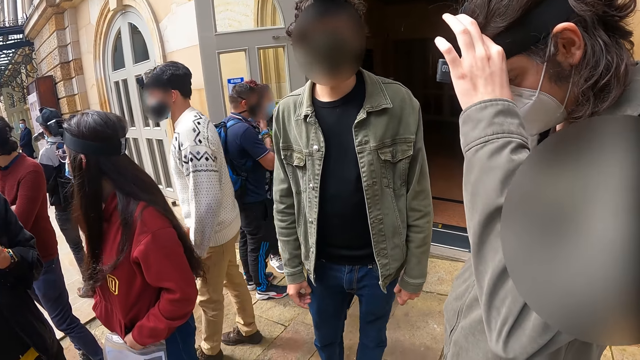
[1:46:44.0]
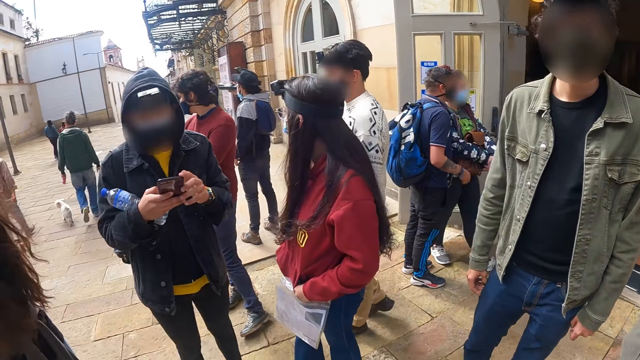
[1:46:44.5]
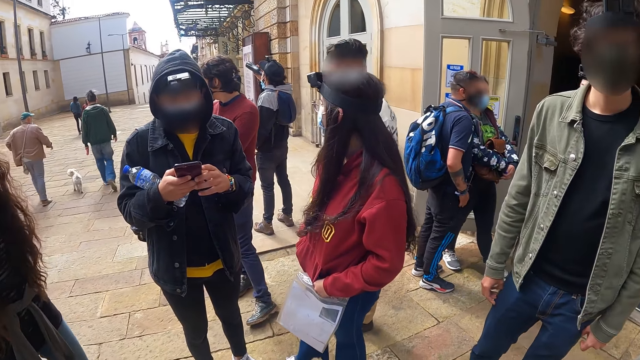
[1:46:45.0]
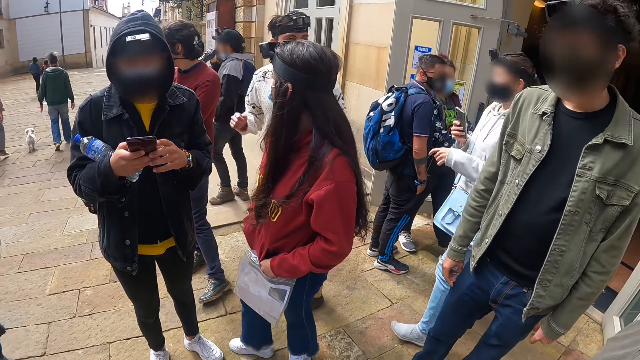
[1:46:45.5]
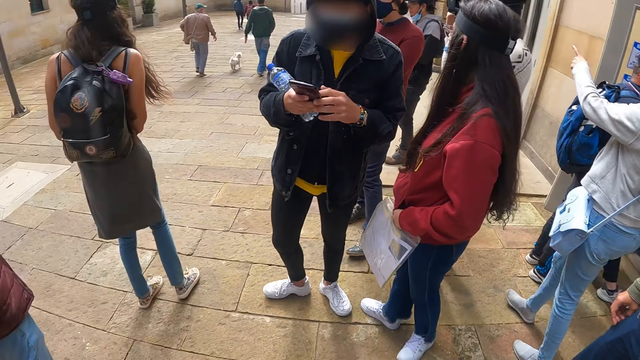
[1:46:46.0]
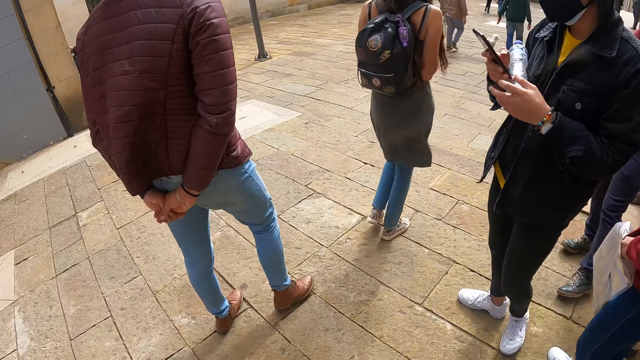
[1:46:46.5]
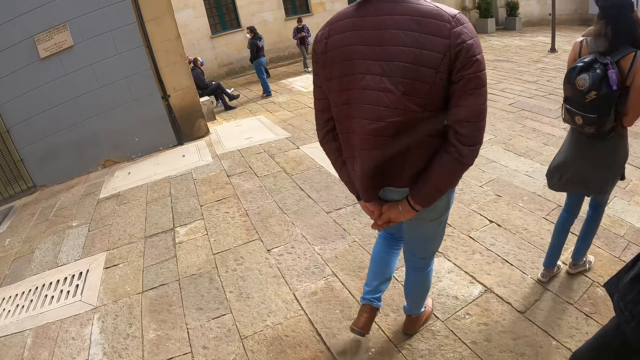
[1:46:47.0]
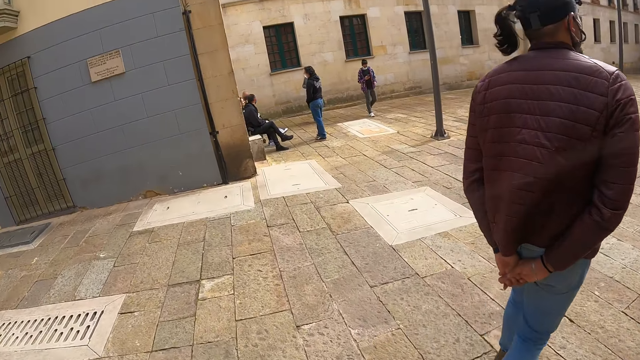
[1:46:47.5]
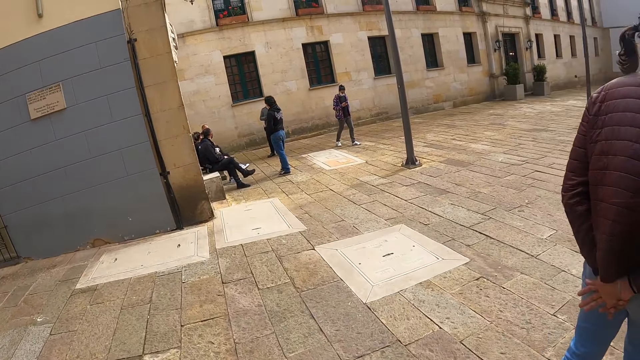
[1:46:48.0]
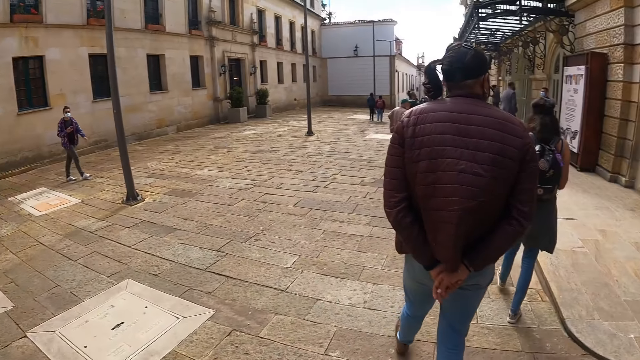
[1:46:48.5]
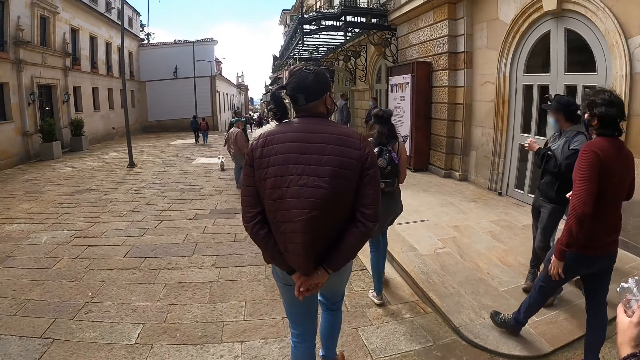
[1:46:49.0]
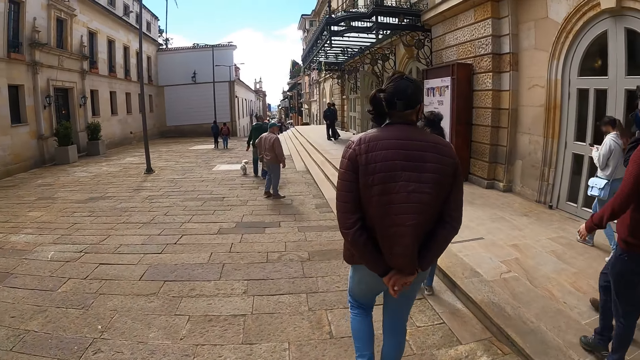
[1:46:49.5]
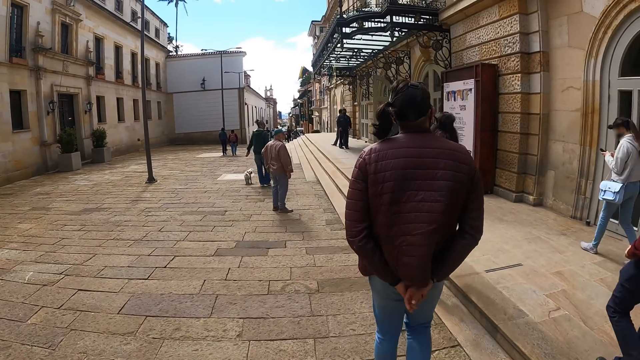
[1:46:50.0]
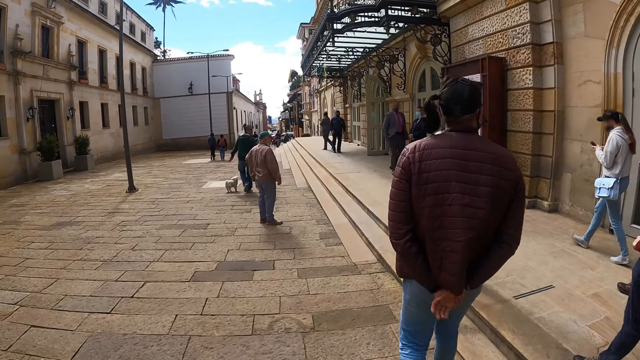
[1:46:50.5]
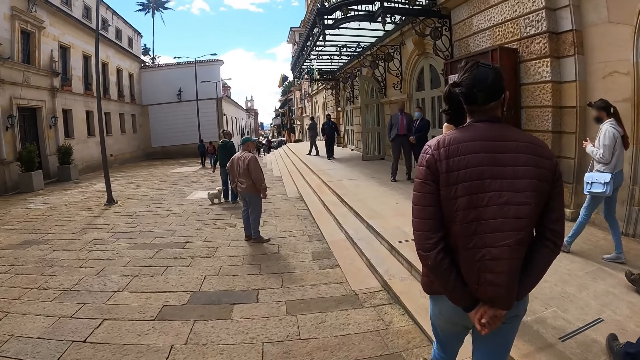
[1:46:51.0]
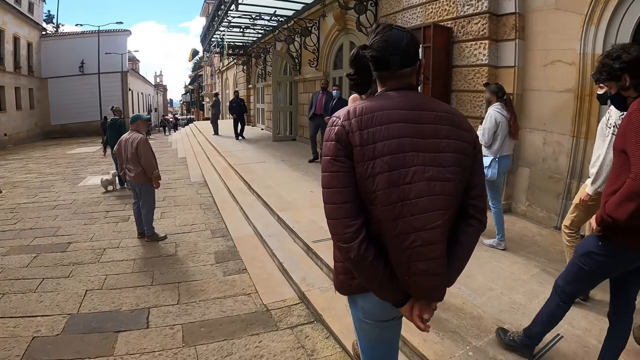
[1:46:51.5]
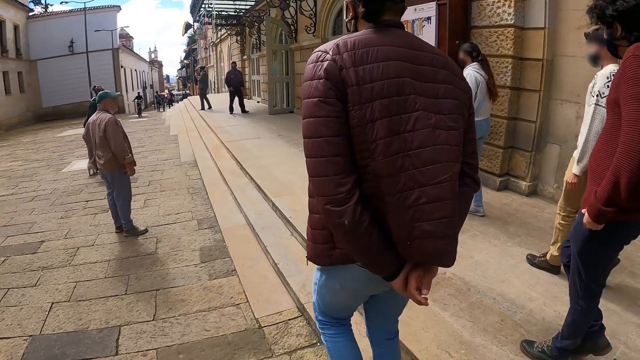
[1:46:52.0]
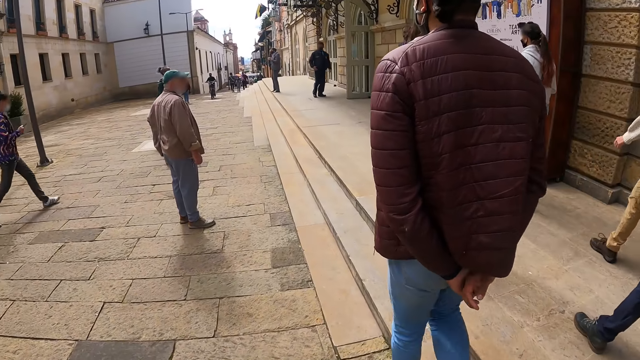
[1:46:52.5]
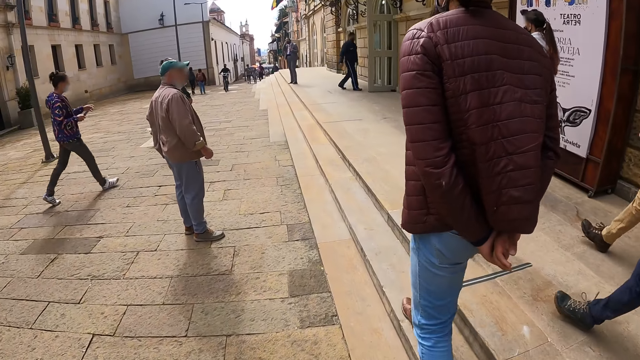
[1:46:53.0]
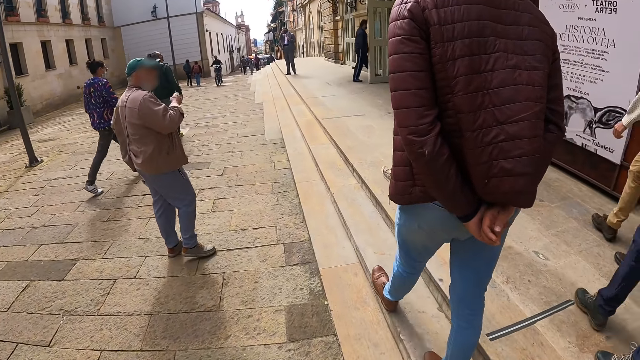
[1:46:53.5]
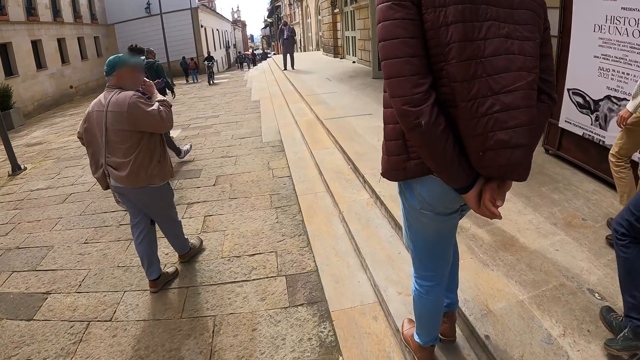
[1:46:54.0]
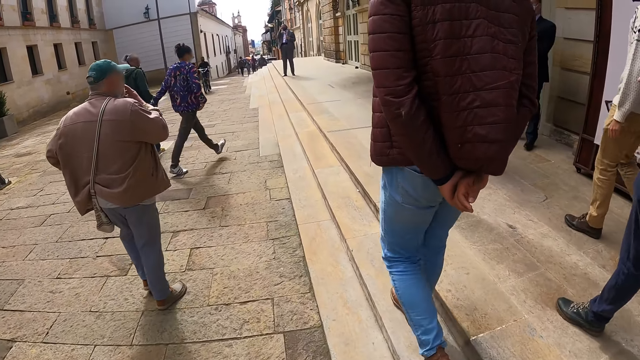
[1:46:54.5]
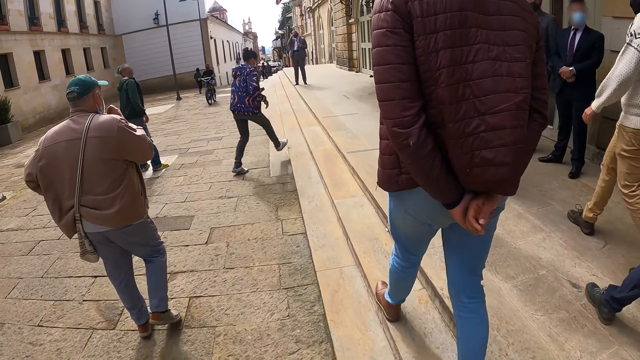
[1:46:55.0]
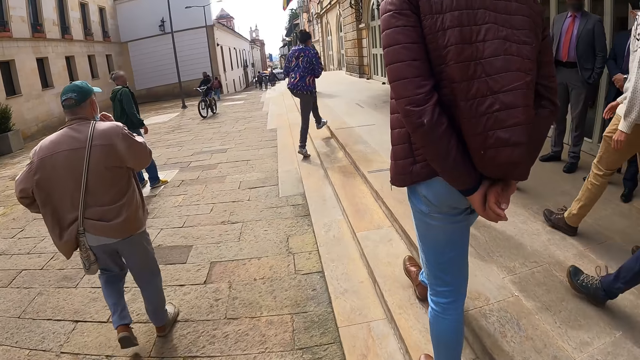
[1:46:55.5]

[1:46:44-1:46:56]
The woman walks around the street. The camera wearer walks around the street on the road side.

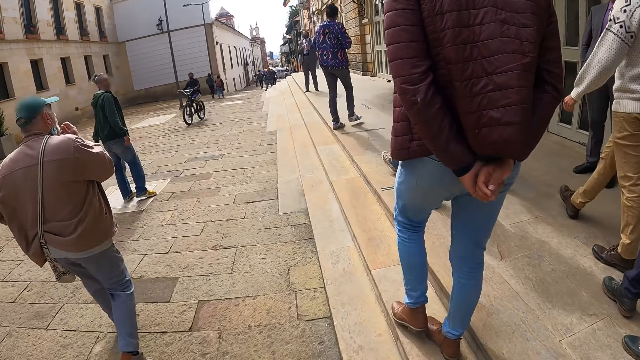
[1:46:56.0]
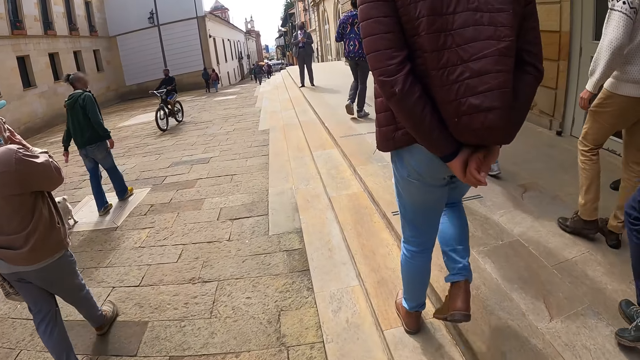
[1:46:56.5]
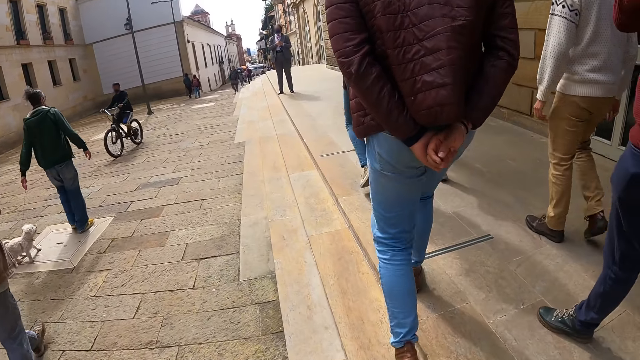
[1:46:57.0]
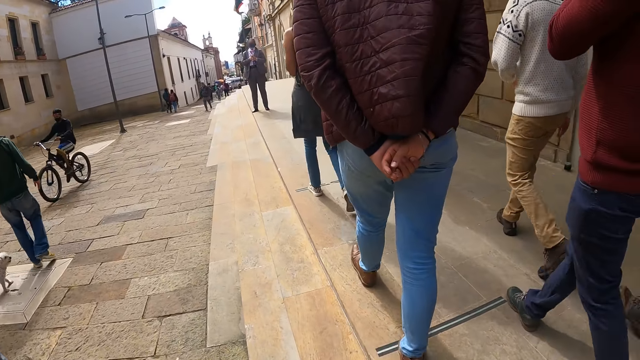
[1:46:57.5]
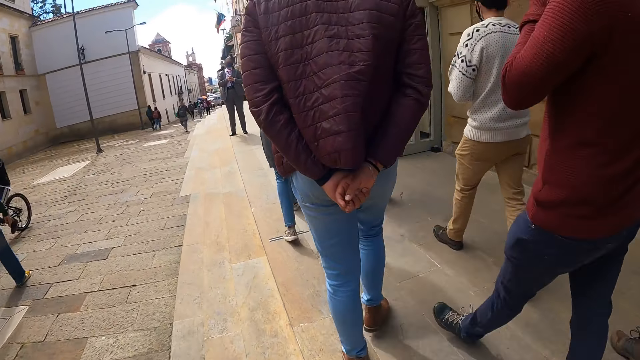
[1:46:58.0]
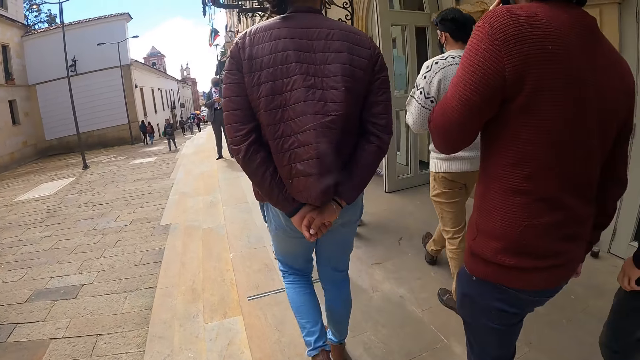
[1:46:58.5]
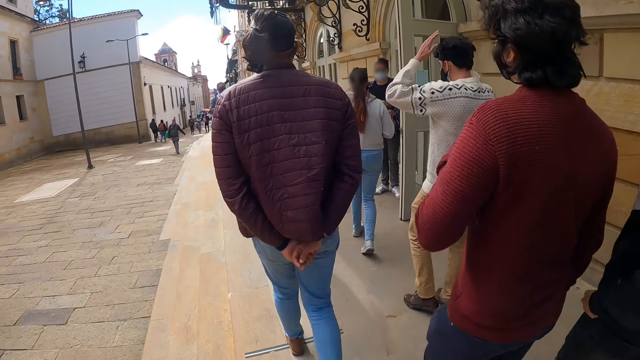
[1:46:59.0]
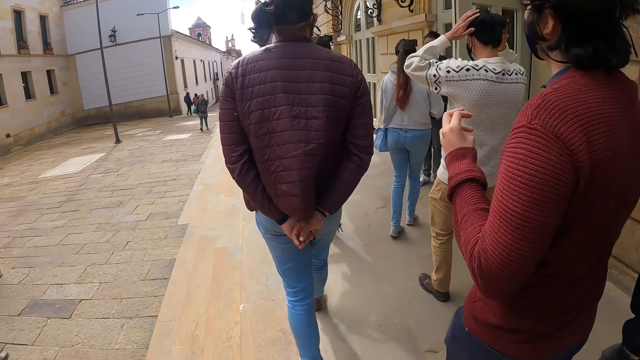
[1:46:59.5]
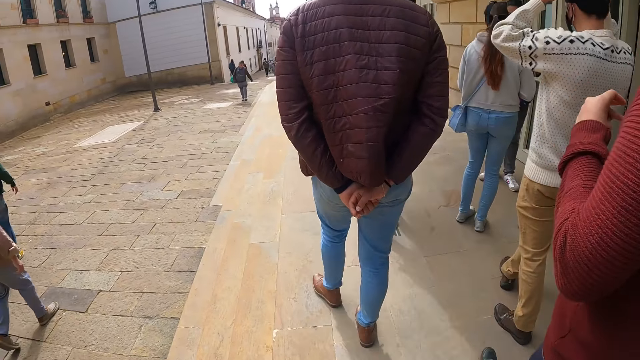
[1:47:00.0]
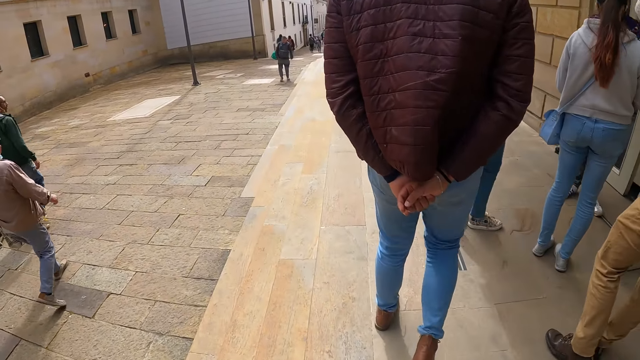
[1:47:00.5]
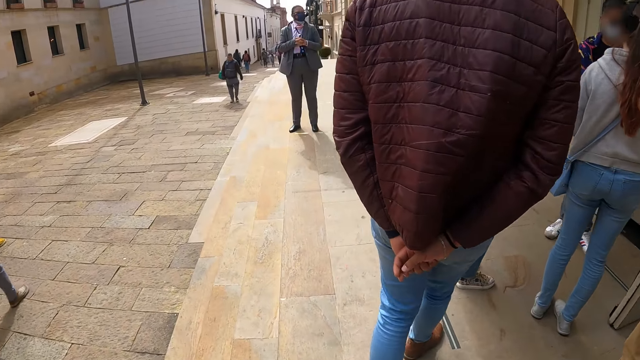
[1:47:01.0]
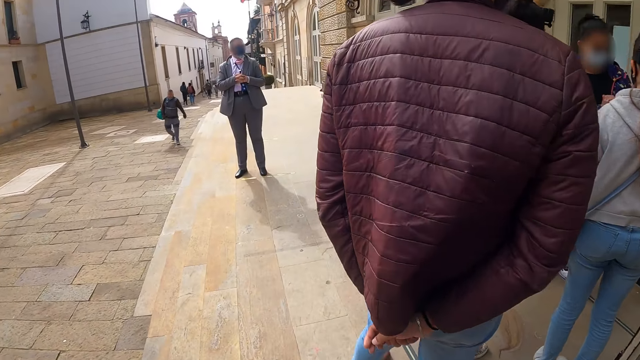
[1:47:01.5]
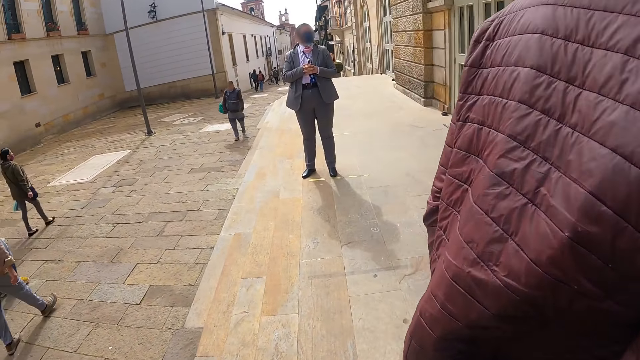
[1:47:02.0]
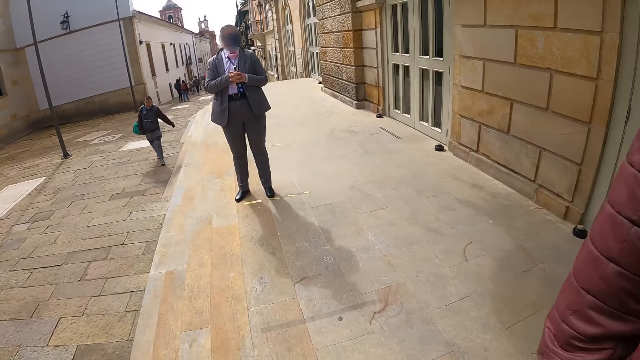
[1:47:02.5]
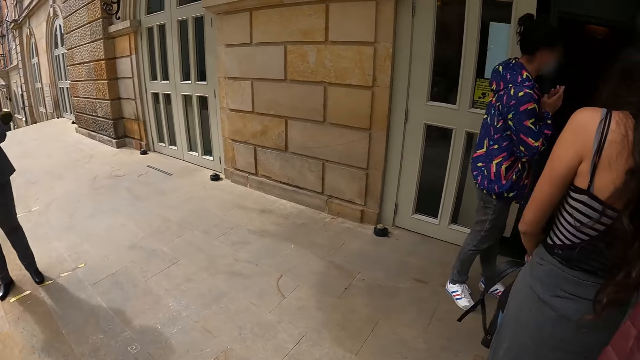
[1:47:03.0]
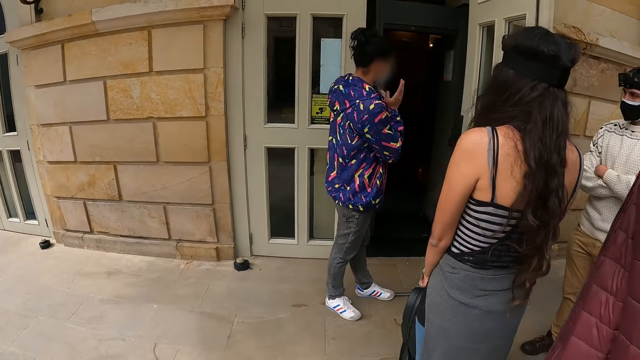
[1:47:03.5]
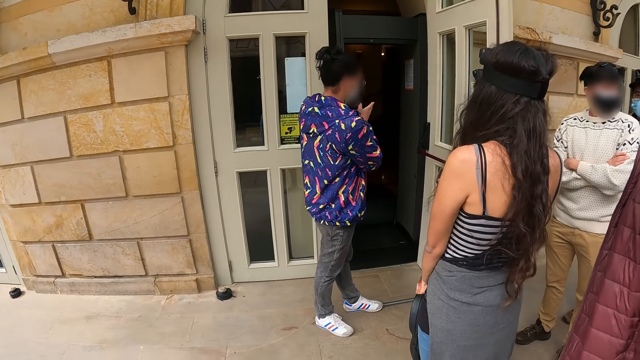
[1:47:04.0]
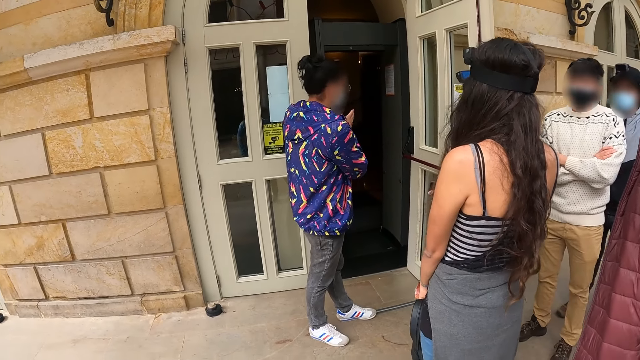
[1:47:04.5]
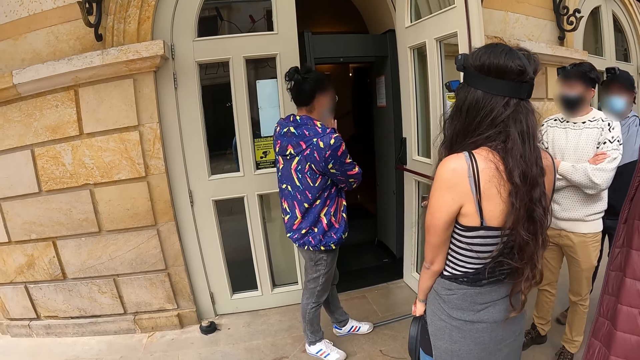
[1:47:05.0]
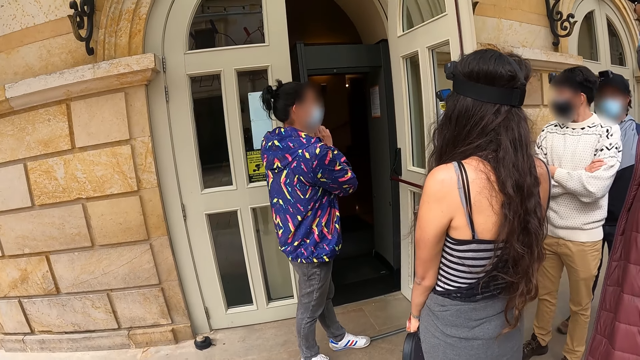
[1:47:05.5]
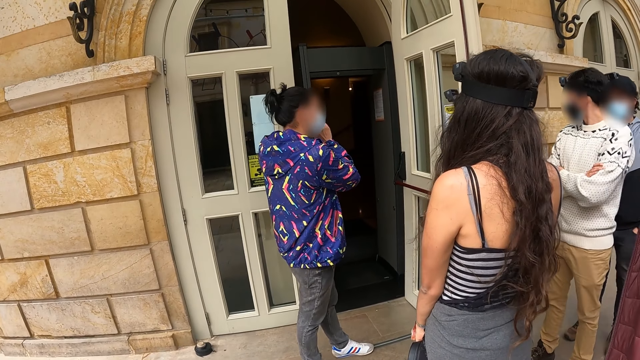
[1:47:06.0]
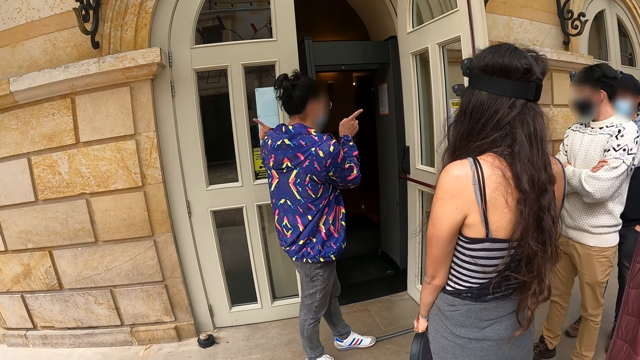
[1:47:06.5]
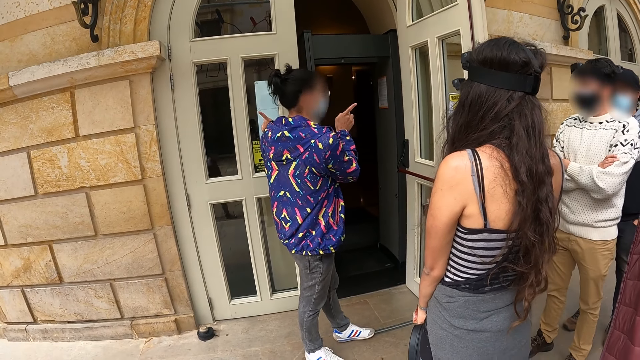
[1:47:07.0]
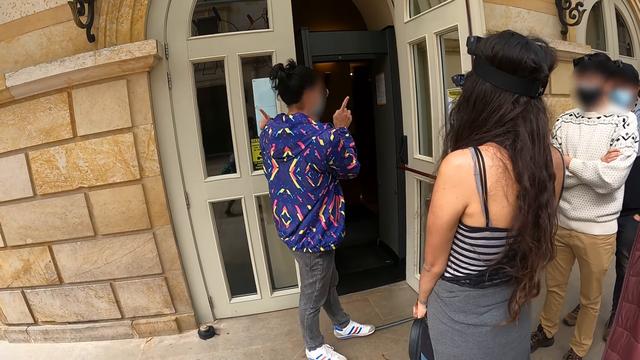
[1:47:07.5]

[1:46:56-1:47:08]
The camera wearer stands. They look at a man. They look at the door.
